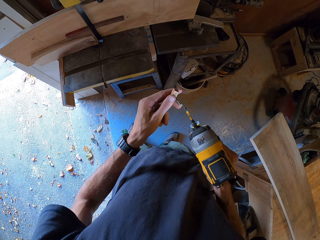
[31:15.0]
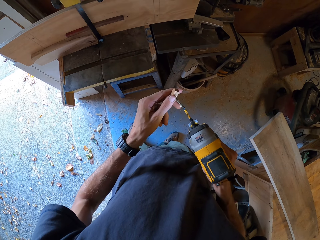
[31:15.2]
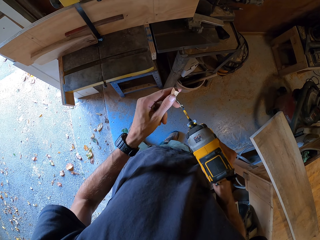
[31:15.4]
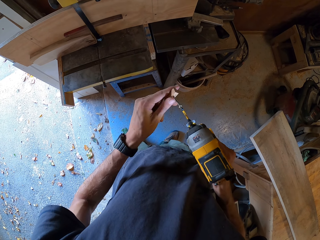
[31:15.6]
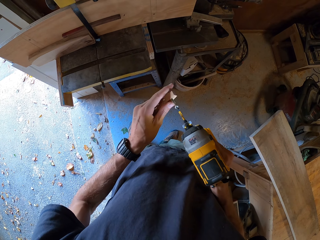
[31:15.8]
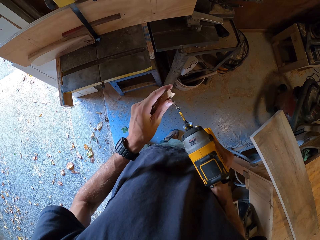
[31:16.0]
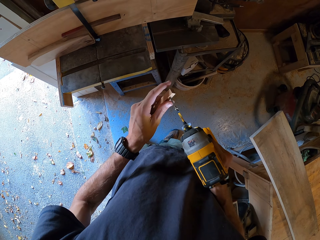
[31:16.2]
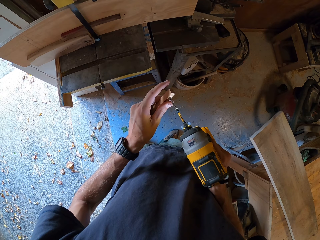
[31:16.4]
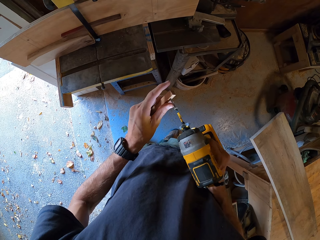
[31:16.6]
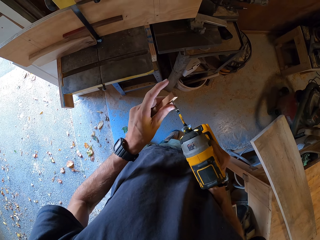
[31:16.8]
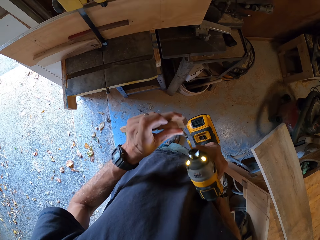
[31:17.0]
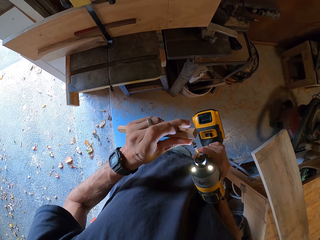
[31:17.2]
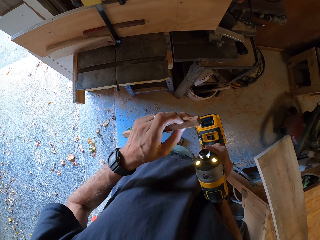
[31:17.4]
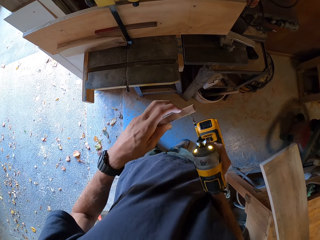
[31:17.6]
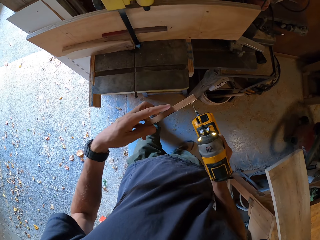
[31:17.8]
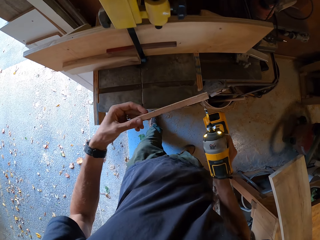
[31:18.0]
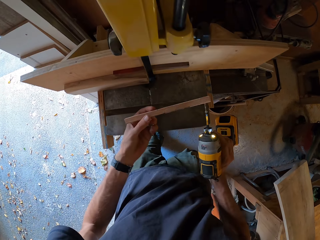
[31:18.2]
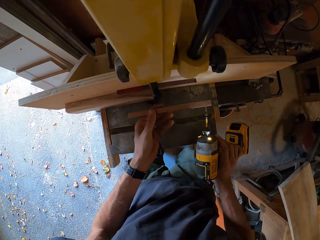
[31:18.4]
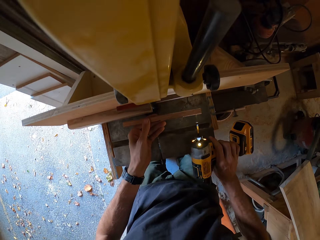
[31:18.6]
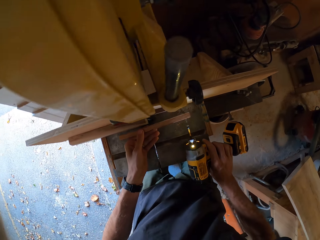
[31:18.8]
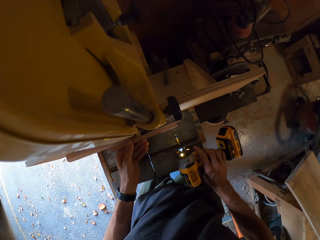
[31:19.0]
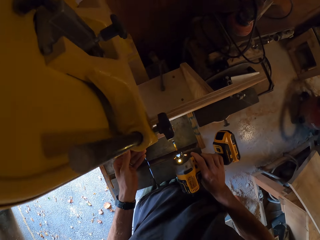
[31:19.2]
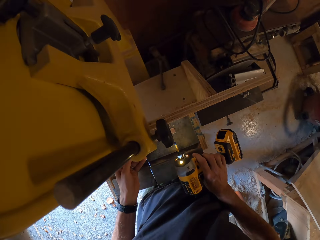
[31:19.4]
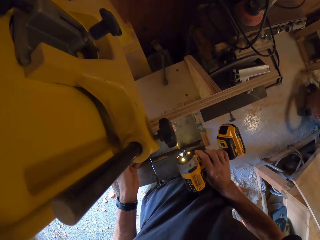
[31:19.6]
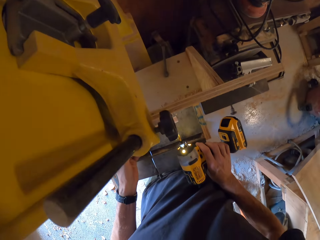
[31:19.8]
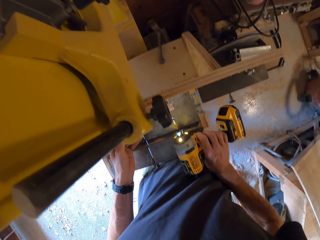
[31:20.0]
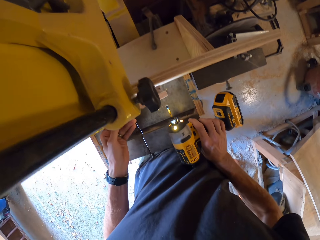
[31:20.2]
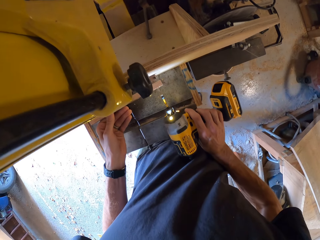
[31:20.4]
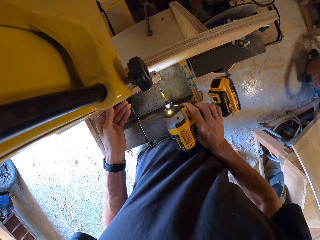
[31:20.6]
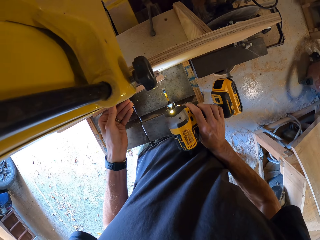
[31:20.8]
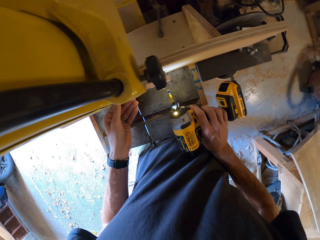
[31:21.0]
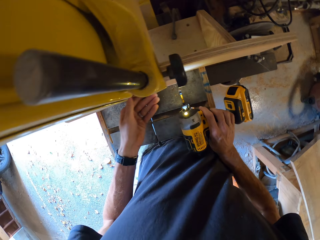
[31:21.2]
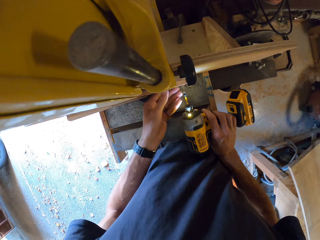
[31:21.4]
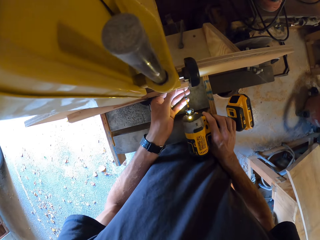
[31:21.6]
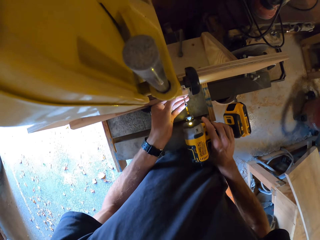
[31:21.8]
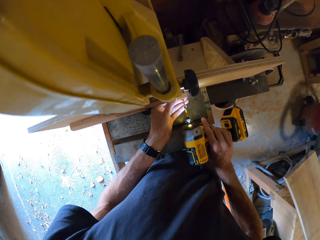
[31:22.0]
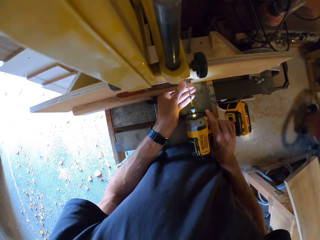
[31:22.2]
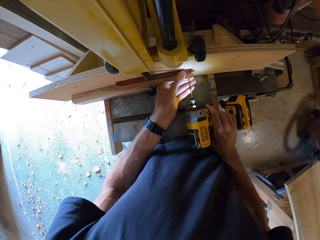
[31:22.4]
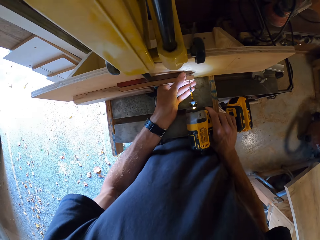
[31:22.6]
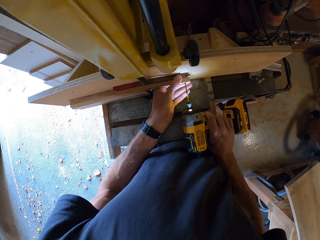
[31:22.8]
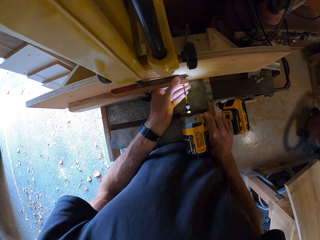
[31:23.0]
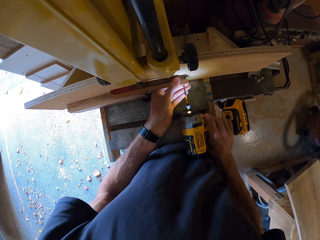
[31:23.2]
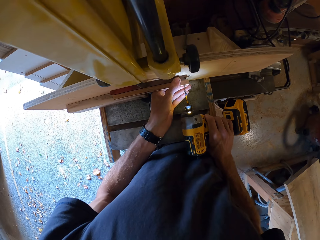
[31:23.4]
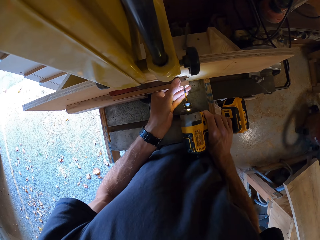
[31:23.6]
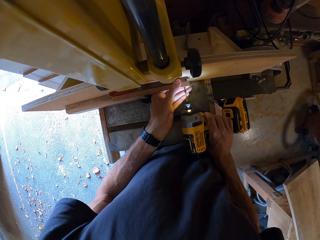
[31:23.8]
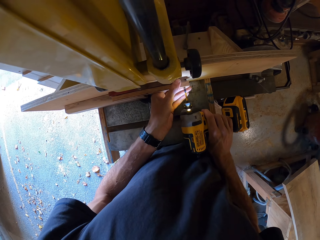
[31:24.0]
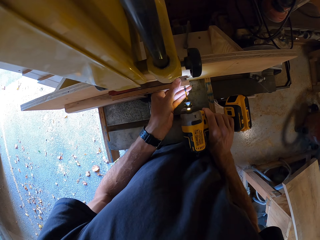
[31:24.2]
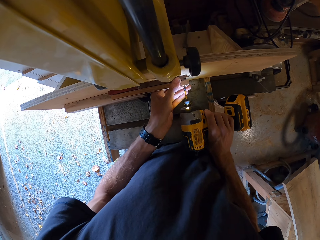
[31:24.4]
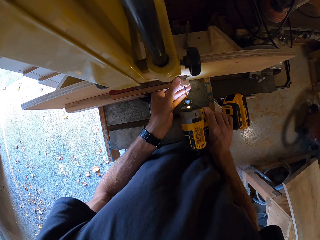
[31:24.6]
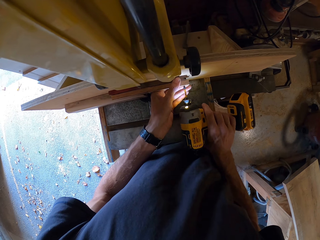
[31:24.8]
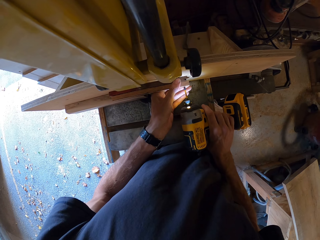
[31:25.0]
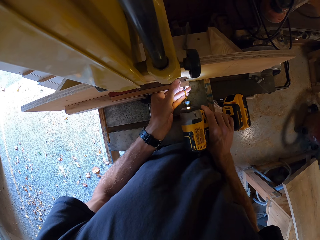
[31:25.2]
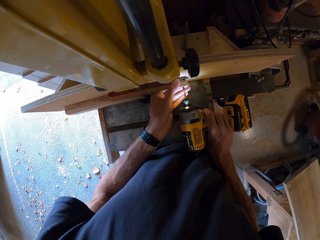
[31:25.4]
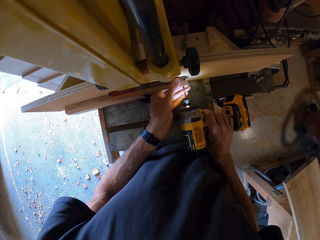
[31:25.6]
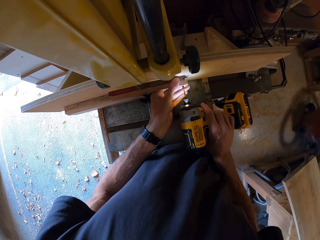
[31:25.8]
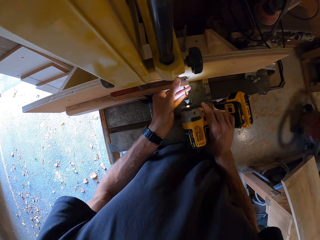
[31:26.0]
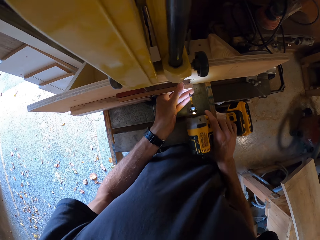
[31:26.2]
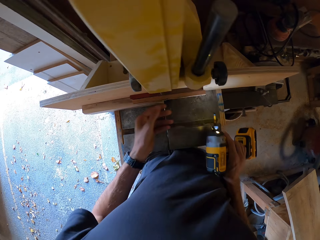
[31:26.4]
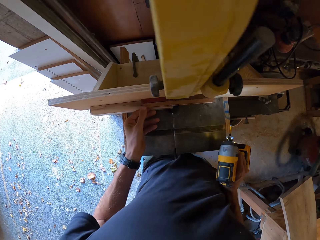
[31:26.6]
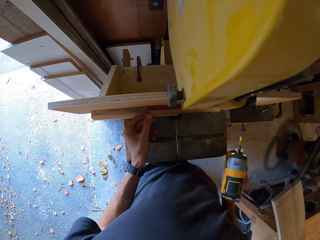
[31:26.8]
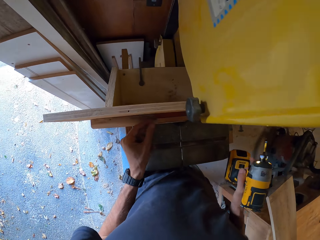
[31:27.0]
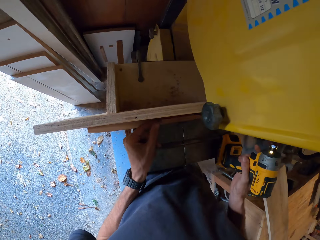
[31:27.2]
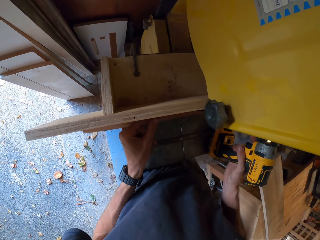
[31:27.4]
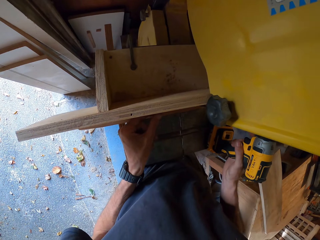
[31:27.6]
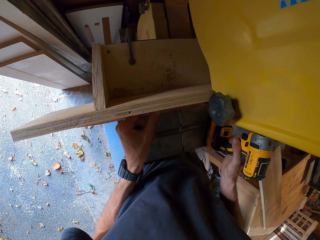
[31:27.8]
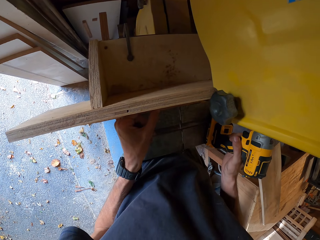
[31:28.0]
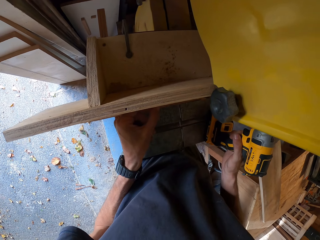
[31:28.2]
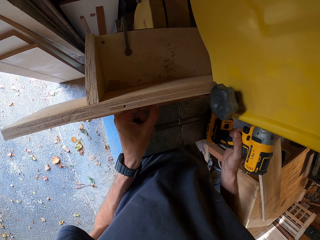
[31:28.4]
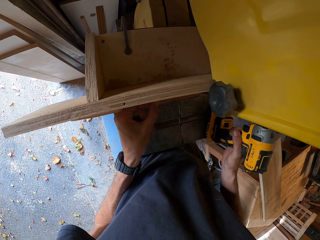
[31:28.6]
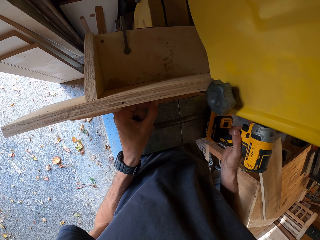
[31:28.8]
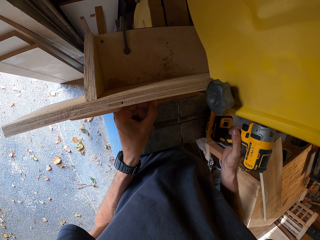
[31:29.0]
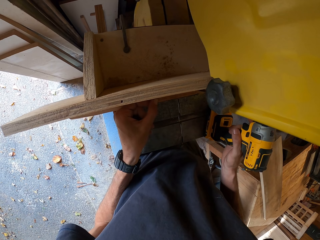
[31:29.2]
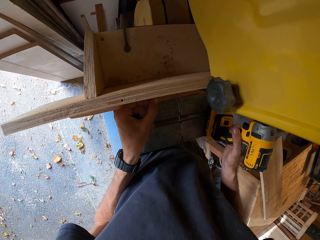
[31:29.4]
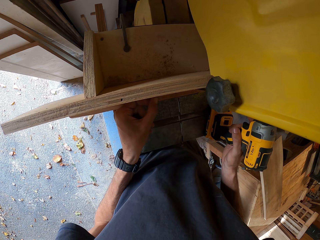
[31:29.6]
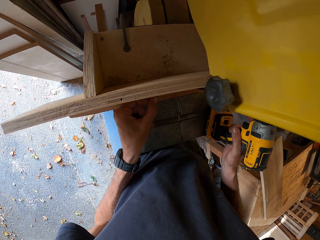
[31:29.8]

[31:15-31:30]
The camera wearer drills the screw into the piece of wood. He places the piece of wood on the wooden frame in front of the band saw. He drills the screw into the piece of wood. He holds the piece of wood with his left hand. He adjusts the piece of wood with his left hand.

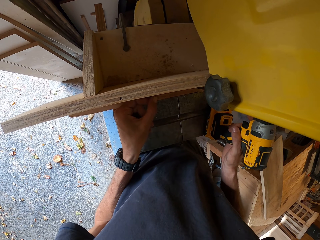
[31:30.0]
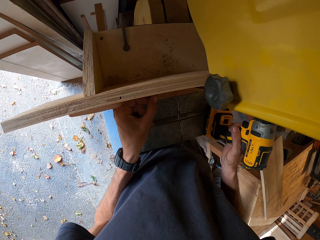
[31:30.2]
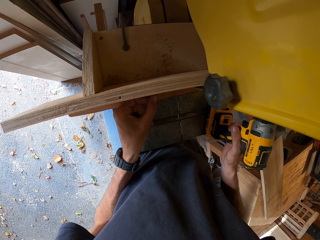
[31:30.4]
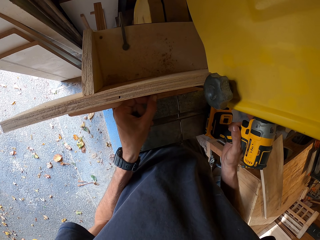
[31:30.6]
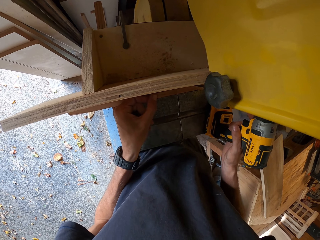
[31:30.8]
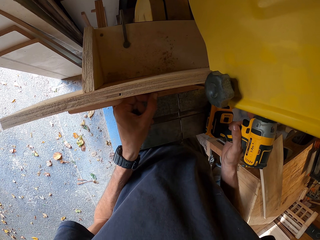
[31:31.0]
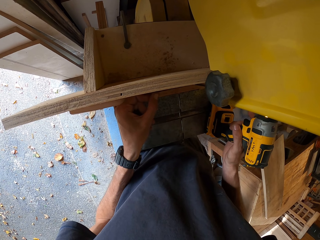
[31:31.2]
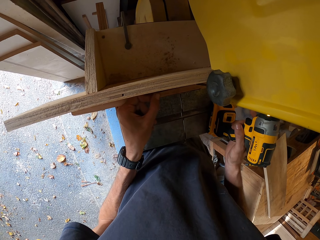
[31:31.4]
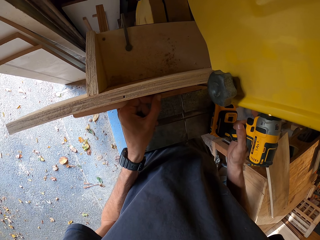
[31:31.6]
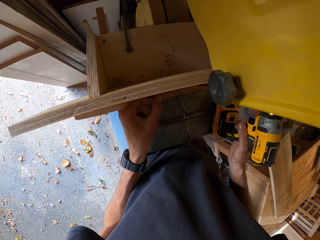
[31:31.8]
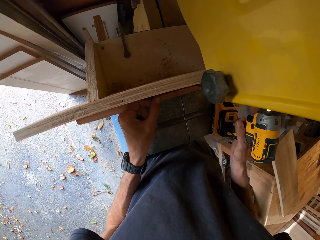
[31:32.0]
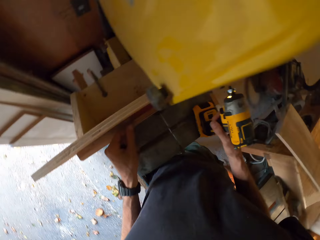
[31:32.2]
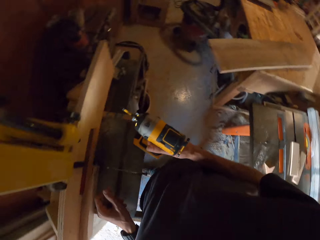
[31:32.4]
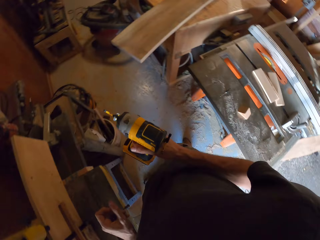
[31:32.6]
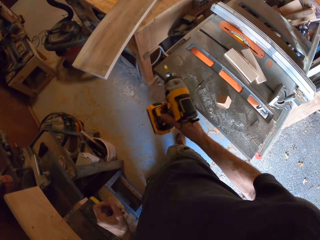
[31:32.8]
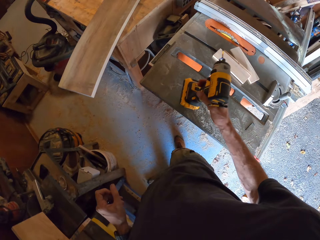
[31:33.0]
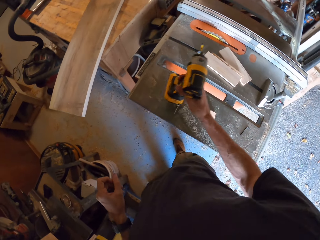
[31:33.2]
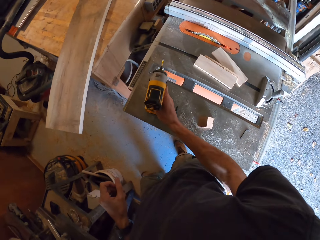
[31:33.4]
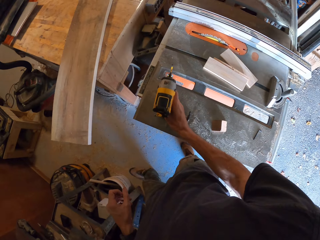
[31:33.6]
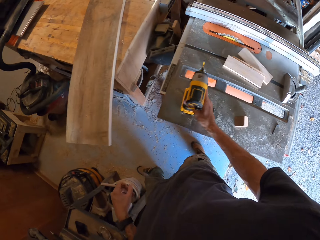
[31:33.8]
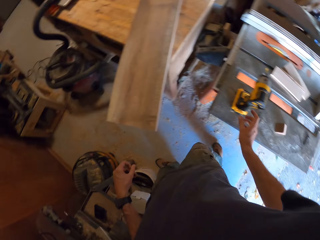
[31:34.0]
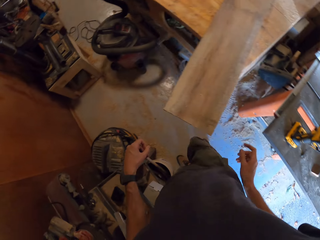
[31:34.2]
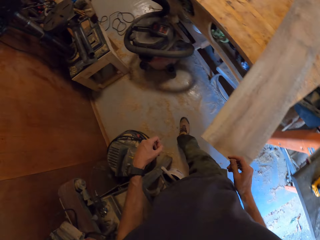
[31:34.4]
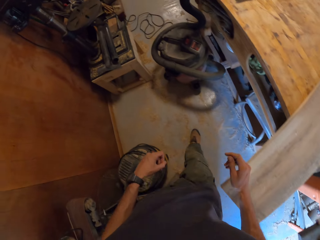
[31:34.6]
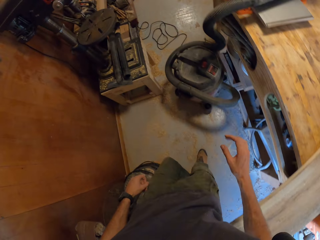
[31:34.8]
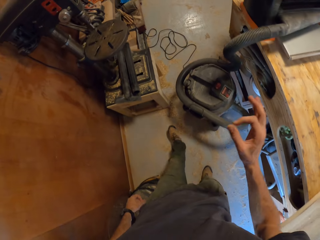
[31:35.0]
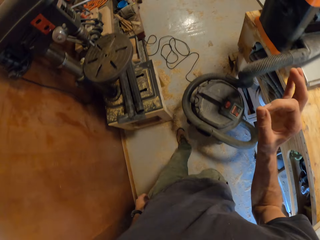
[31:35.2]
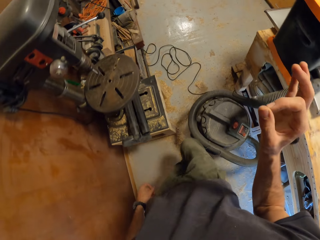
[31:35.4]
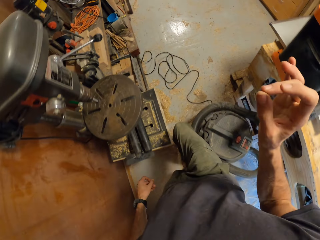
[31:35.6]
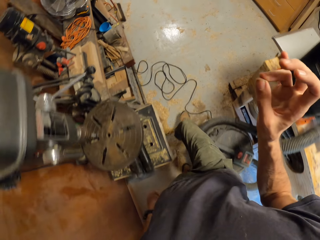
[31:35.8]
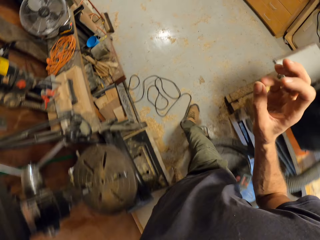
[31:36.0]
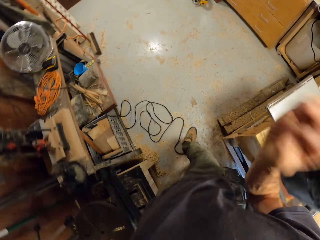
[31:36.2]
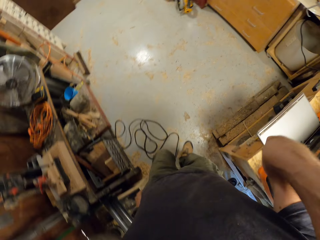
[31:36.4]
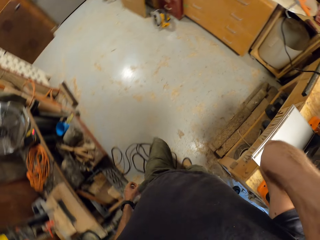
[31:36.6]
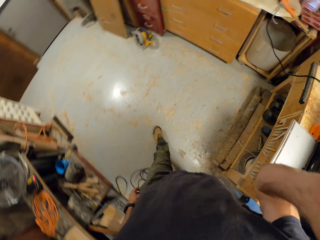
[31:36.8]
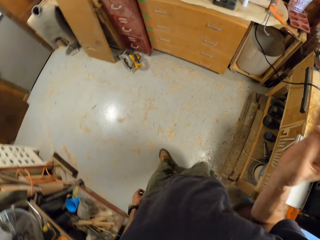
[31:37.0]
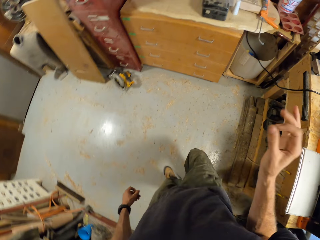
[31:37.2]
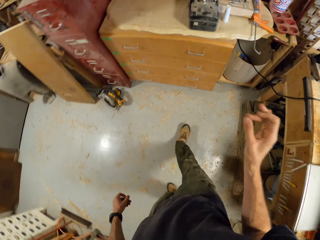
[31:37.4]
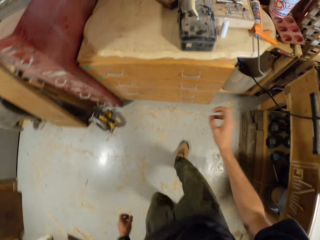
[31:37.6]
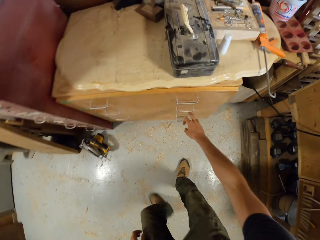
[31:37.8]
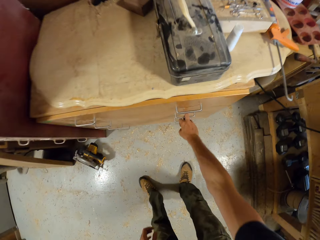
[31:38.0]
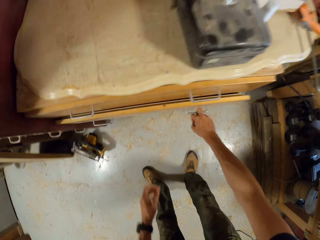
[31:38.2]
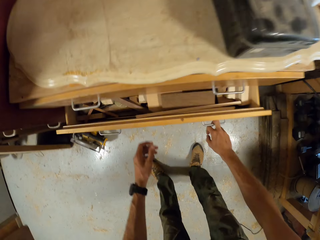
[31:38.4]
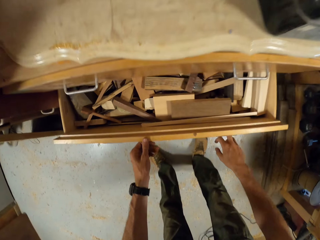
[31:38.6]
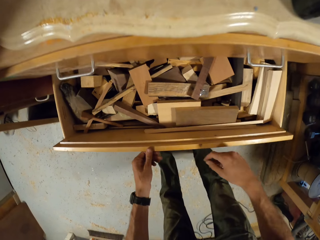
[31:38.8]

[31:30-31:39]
The camera wearer drops the drill on the table saw with his right hand. He moves around the workshop. He touches his fingers with his thumb. He touches his face. He touches his fingers with his thumb. He opens a drawer with his right hand.
